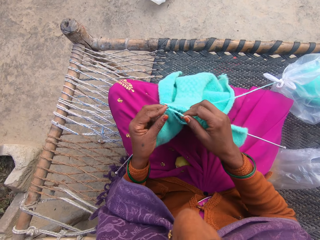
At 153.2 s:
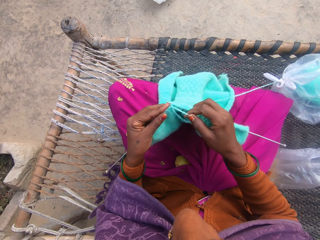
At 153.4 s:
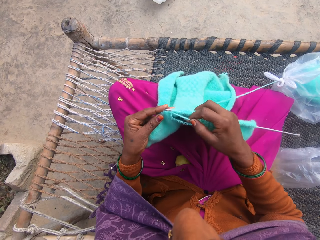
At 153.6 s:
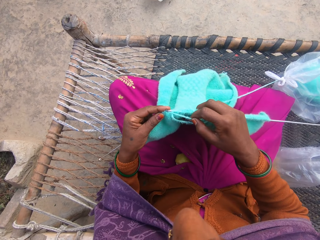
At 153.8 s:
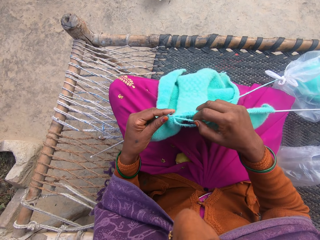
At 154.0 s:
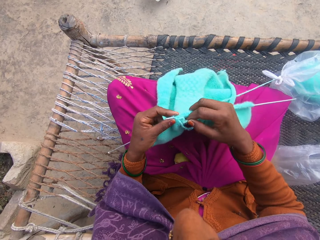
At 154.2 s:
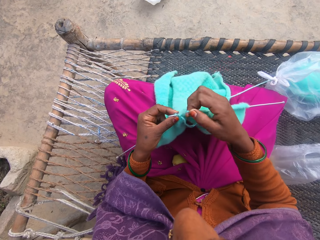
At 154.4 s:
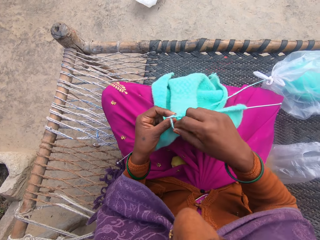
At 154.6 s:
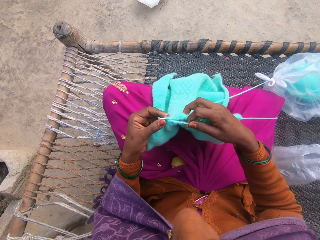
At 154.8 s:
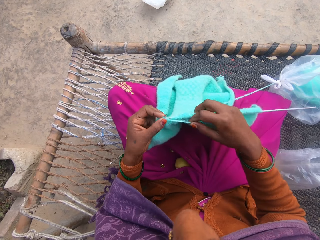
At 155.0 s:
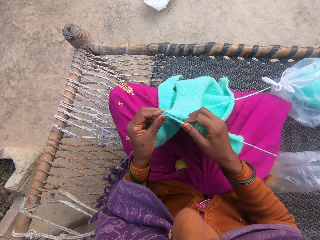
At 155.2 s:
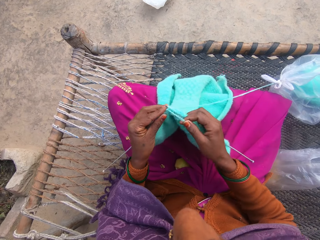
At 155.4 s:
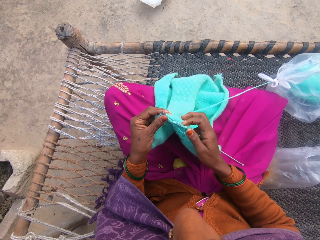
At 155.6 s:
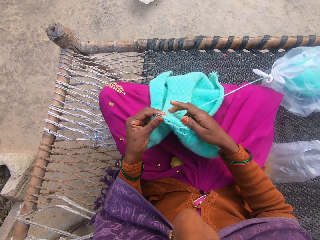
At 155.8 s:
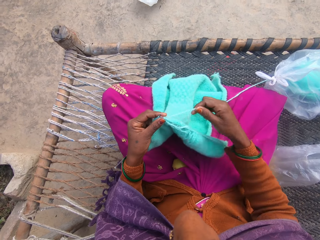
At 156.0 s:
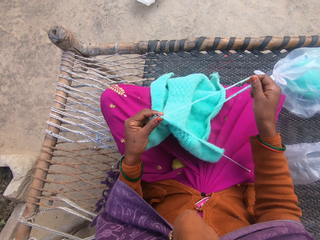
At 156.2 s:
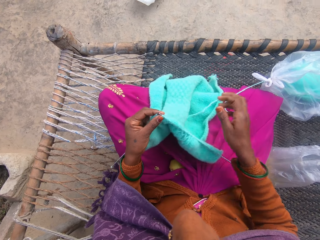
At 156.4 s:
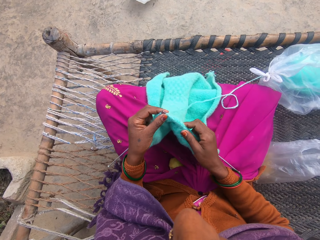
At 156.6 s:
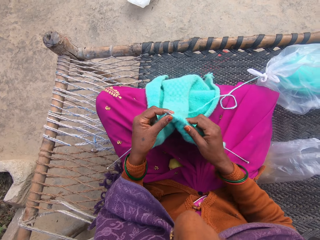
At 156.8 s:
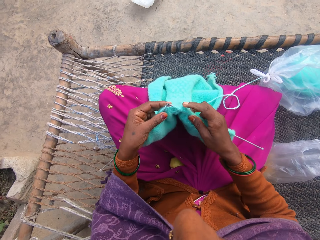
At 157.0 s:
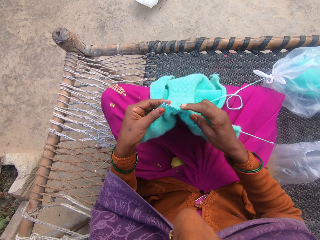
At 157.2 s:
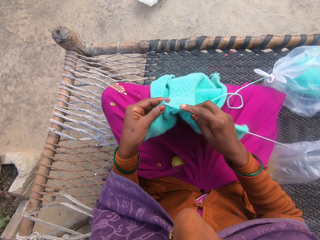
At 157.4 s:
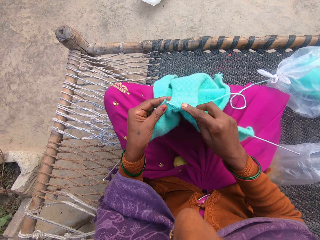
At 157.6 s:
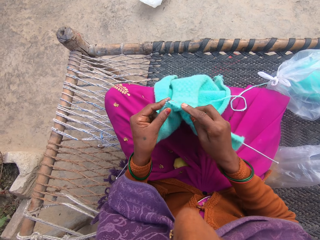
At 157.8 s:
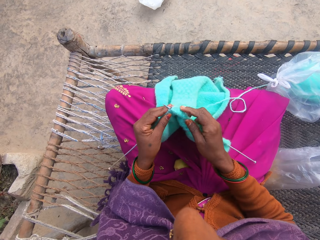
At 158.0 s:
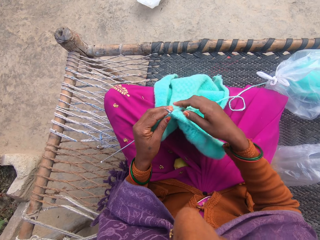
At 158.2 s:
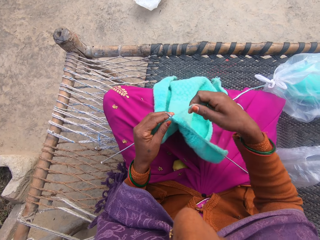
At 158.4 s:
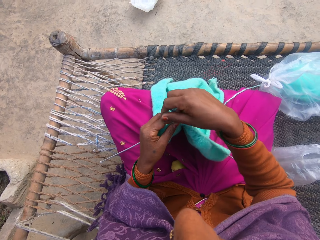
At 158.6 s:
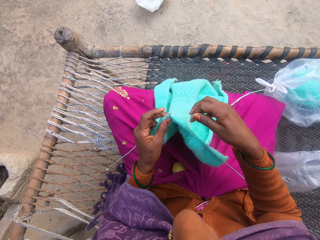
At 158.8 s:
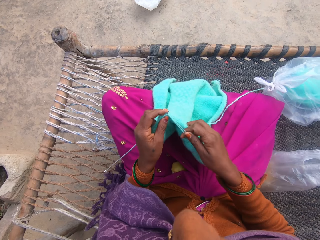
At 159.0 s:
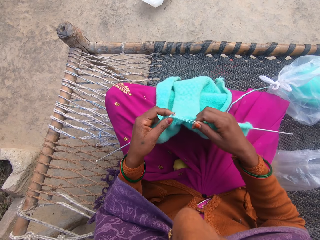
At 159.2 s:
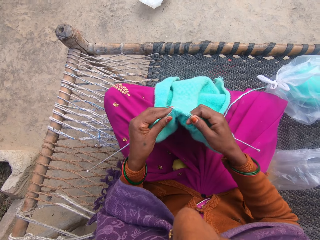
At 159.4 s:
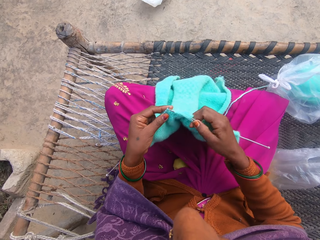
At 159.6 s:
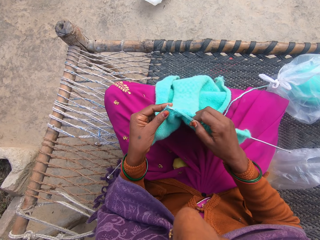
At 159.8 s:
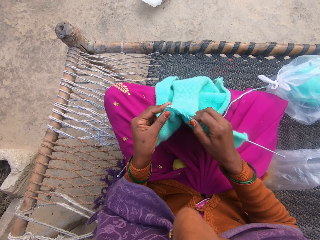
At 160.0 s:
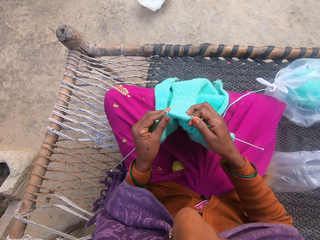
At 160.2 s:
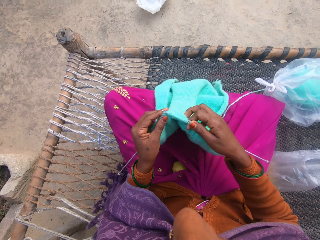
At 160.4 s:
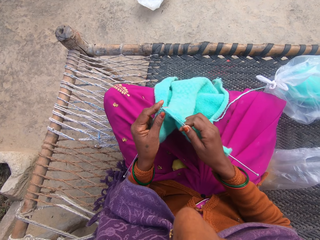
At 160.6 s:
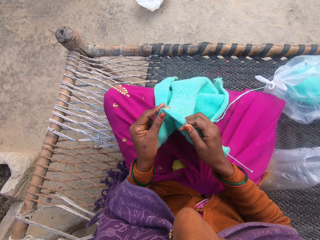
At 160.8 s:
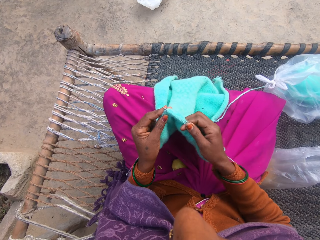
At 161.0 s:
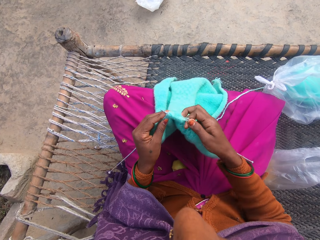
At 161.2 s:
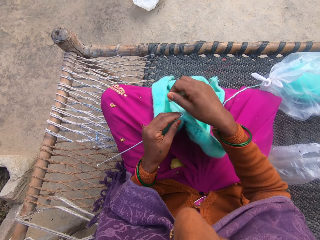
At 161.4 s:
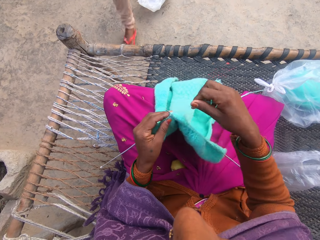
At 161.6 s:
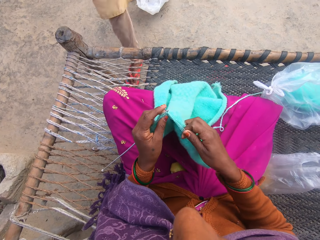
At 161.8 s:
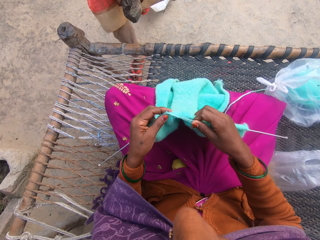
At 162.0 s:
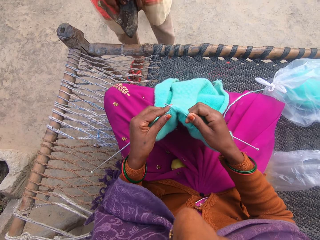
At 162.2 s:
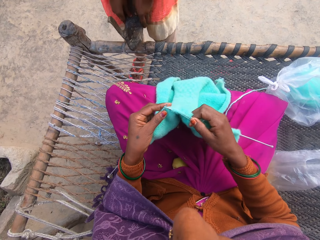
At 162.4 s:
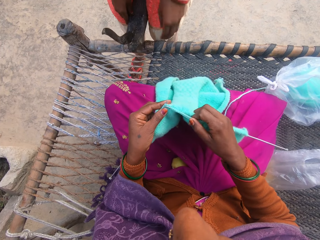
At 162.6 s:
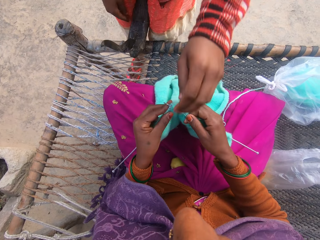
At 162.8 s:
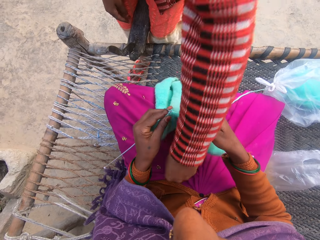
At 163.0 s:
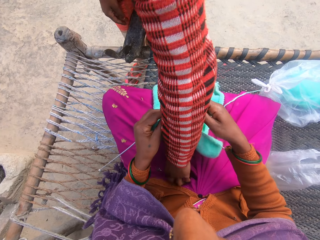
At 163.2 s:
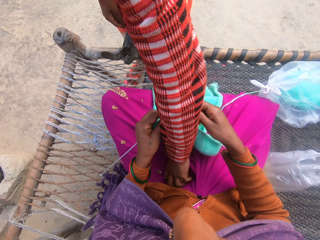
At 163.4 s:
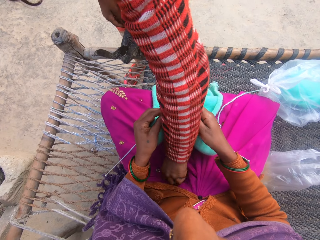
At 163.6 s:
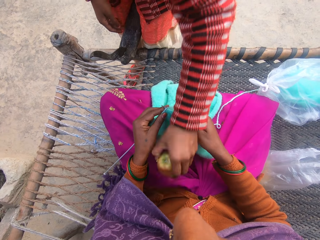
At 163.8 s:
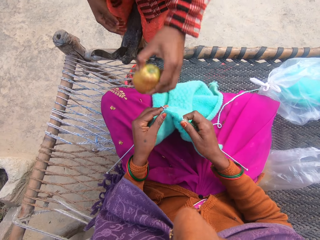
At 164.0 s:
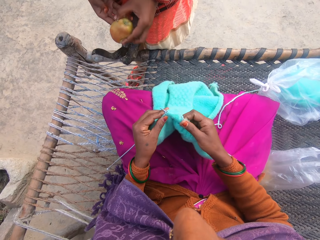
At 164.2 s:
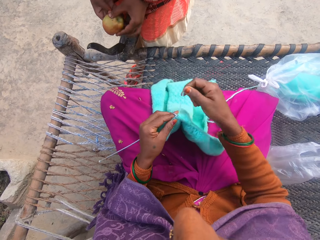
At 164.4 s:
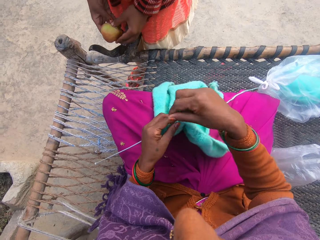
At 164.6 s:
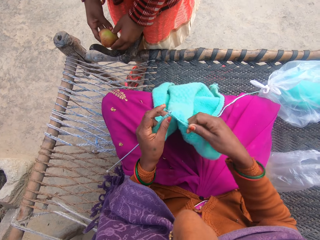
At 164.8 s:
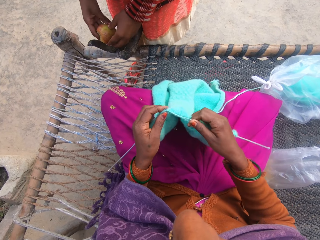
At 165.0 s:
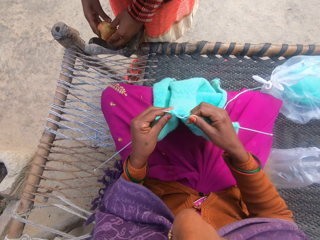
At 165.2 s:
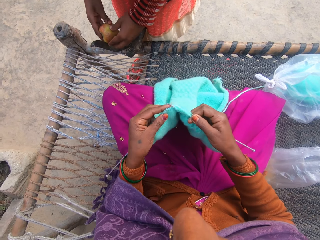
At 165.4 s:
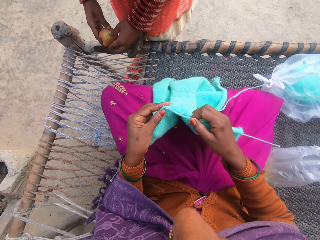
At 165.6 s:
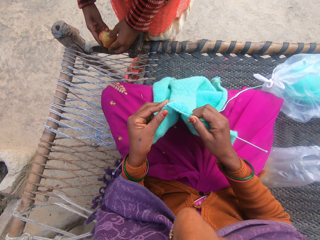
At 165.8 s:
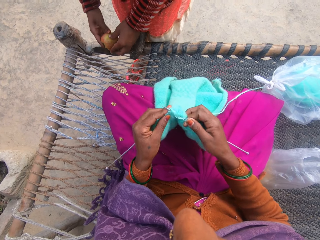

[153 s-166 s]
The camera wearer rolls the string on the knitting needle. They stretch the string. They knit the cloth. They roll the string on the knitting needle. They knit the cloth. They roll the string on the knitting needle. The girl returns with a knife. The camera wearer knits the cloth. The girl picks the apple on the cloth between the thighs of the camera wearer.

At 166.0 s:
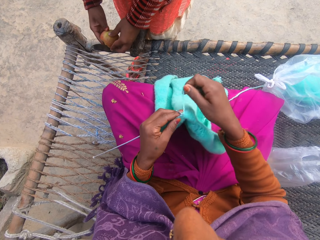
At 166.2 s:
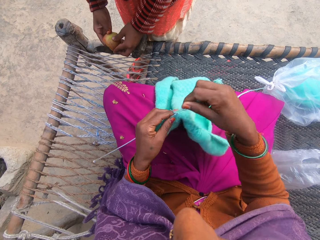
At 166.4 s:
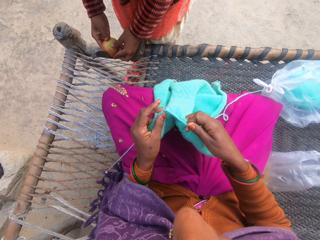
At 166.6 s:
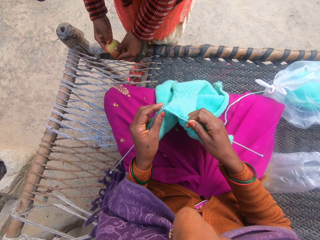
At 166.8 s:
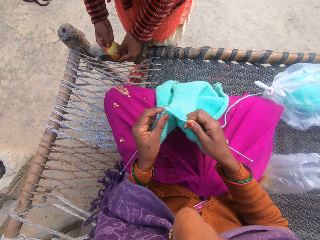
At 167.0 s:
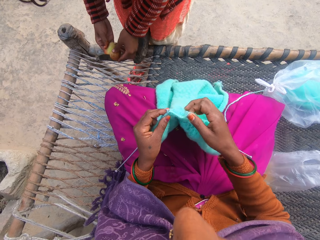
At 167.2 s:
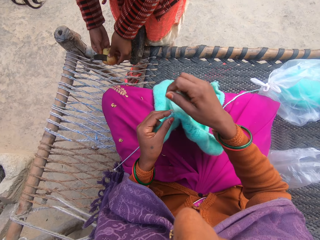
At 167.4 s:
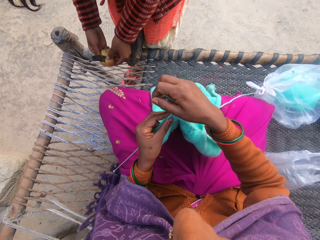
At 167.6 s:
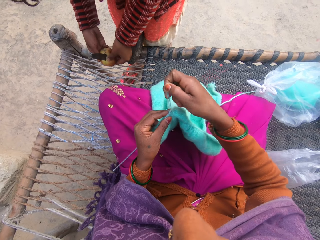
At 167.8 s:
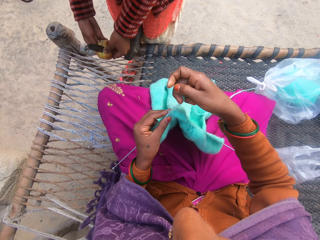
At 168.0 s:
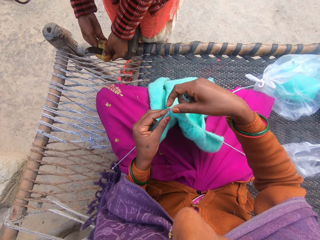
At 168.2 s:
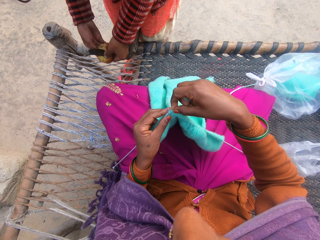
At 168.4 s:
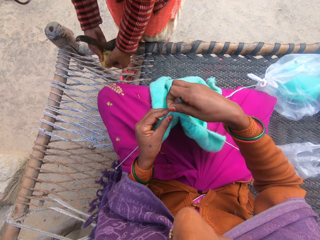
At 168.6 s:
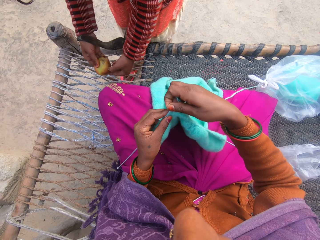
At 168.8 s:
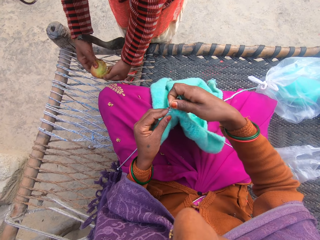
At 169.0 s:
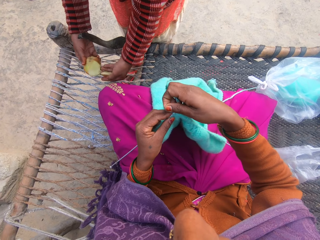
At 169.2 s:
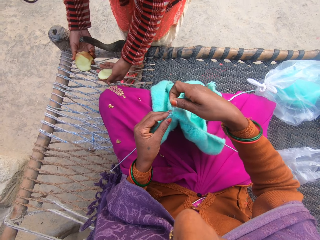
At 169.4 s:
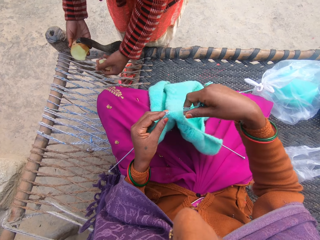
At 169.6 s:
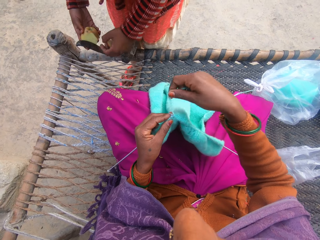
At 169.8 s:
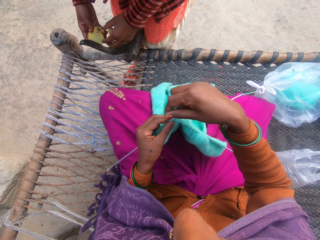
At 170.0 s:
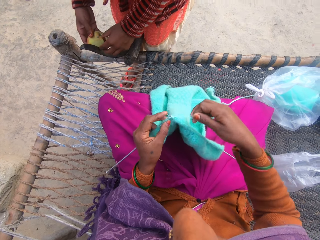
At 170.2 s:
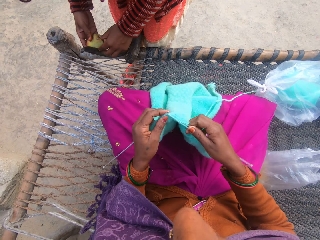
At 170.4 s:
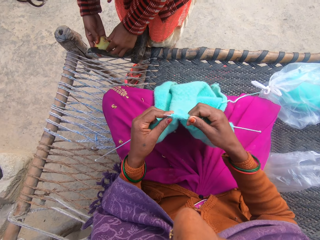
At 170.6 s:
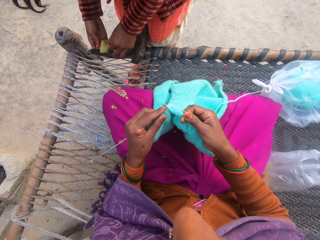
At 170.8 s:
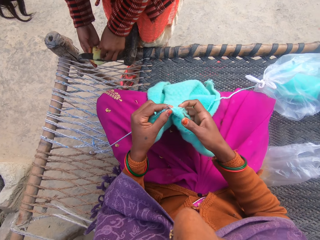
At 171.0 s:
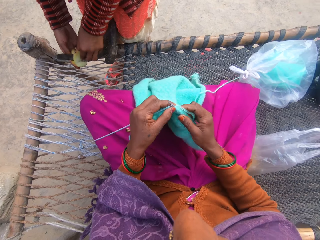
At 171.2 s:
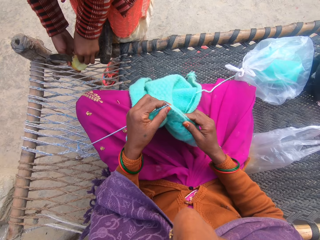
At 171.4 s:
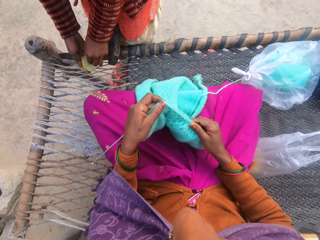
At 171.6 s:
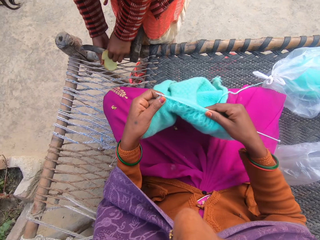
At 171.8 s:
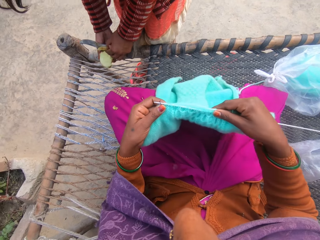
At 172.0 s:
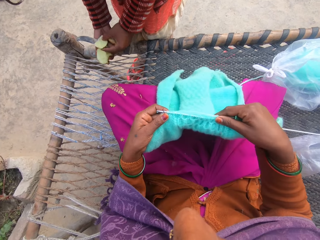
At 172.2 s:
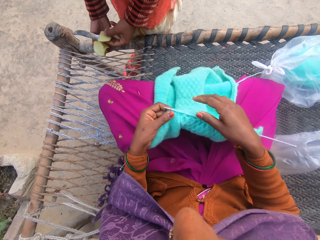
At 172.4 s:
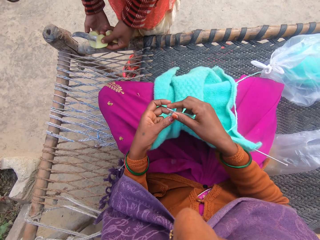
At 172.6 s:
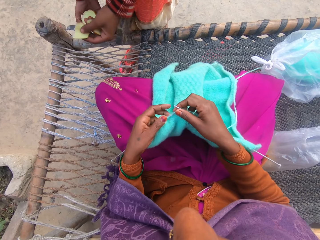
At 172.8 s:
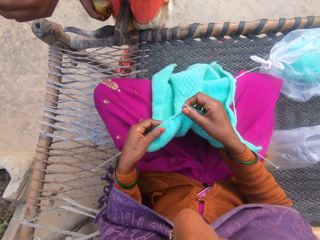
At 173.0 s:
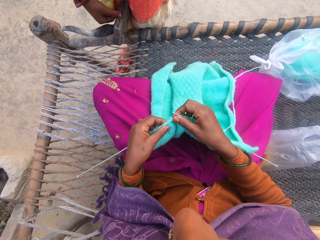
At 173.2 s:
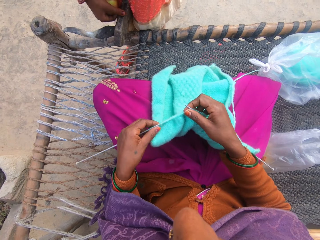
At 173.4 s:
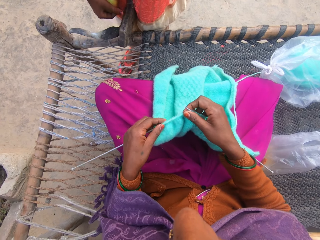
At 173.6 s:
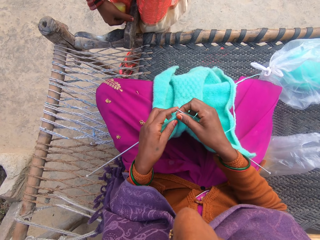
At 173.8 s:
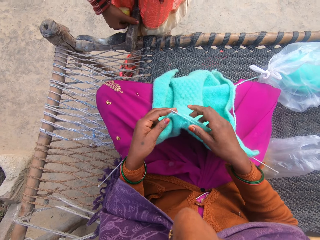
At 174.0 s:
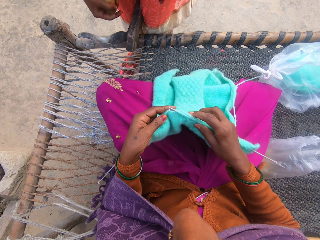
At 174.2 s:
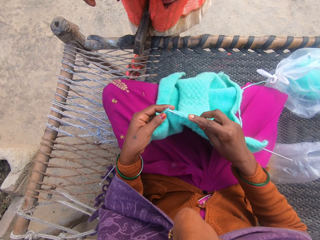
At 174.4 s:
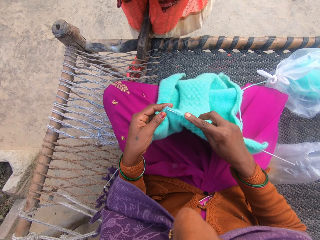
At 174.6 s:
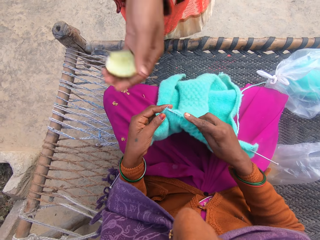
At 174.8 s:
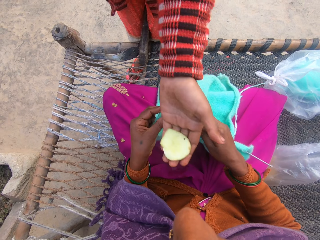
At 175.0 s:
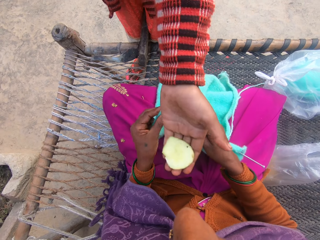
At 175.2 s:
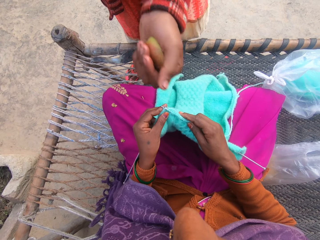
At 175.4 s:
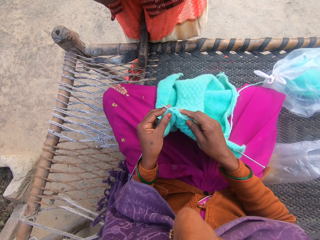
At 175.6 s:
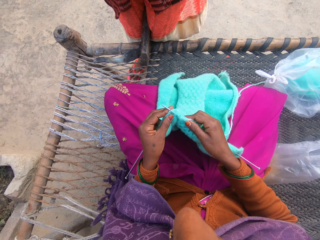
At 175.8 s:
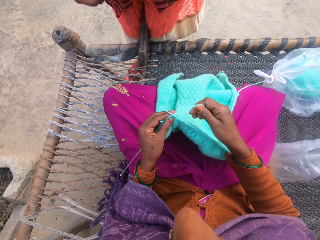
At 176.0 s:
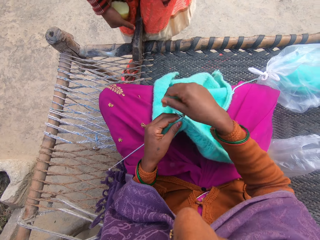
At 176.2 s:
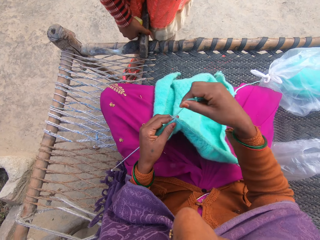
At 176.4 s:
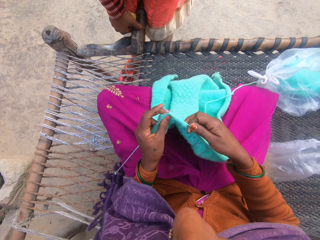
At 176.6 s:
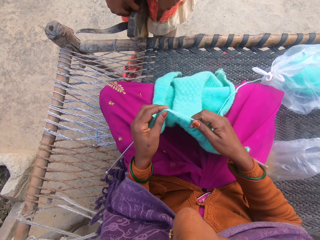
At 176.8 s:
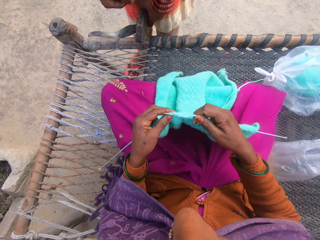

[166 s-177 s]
The girl cuts from the apple. The camera wearer rolls the string on the knitting needle. They knit the cloth. They talk to the girl. The girl eats the apple. The camera wearer knits the cloth. The girl shows the apple in her hand to the camera wearer. The girl gives the camera wearer the apple. The camera wearer rolls the string on the knitting needle.
